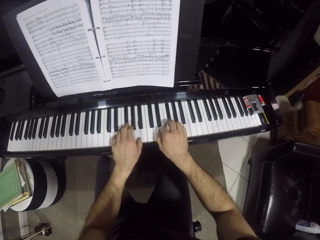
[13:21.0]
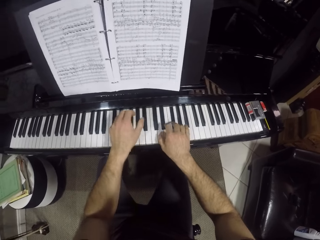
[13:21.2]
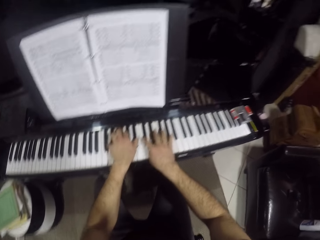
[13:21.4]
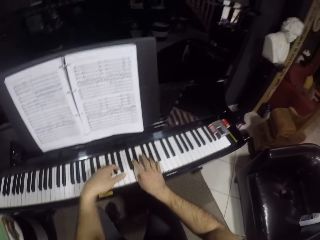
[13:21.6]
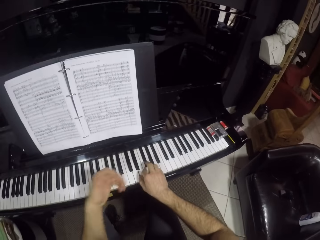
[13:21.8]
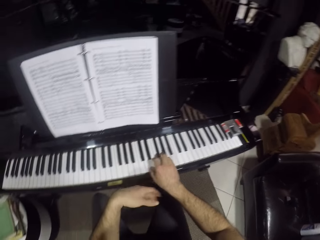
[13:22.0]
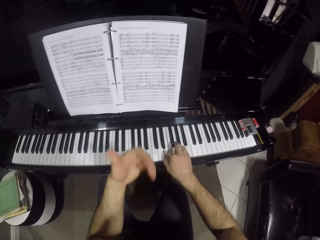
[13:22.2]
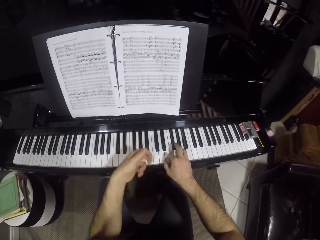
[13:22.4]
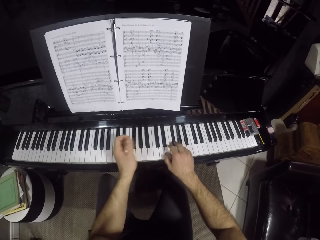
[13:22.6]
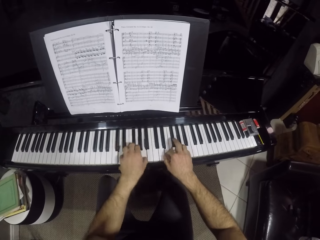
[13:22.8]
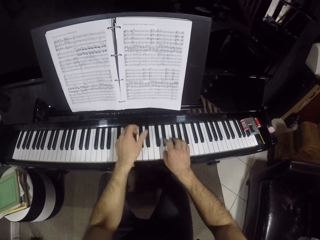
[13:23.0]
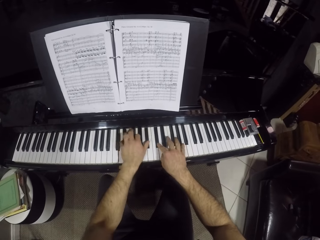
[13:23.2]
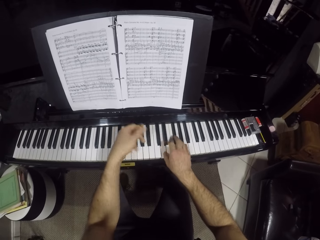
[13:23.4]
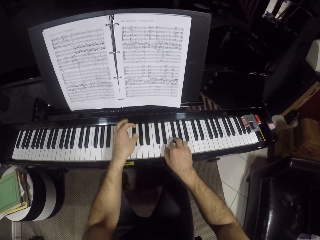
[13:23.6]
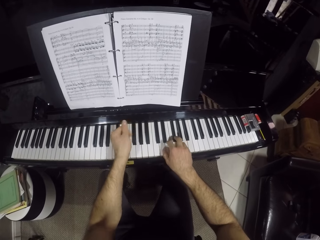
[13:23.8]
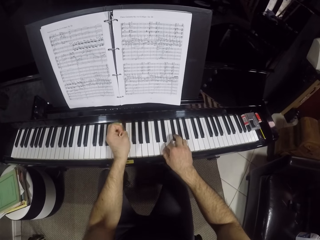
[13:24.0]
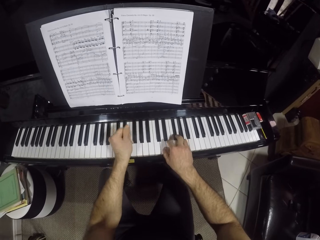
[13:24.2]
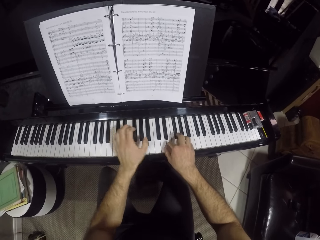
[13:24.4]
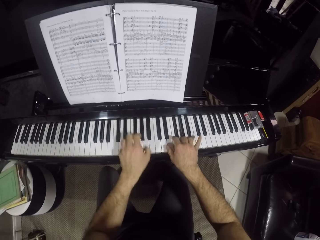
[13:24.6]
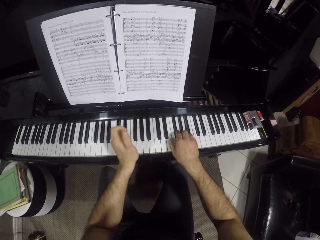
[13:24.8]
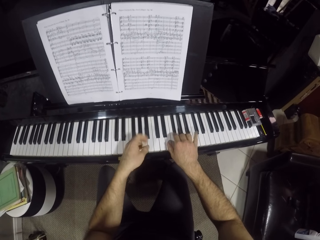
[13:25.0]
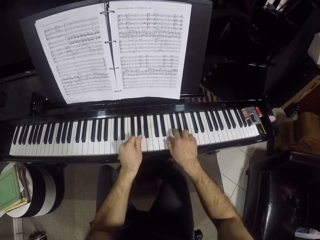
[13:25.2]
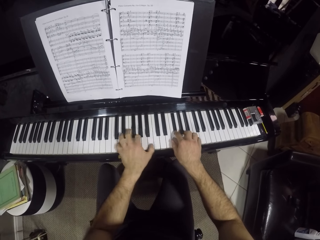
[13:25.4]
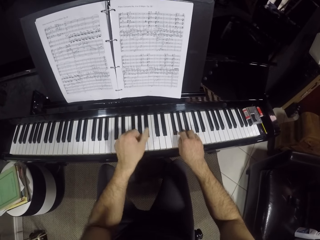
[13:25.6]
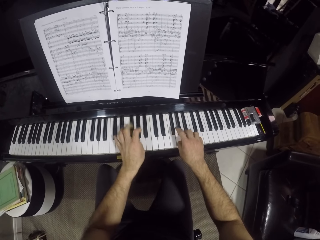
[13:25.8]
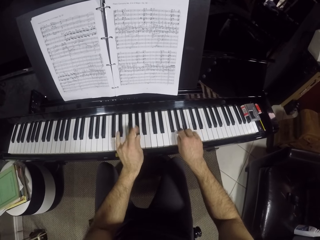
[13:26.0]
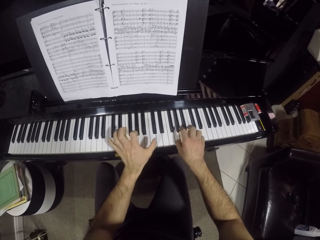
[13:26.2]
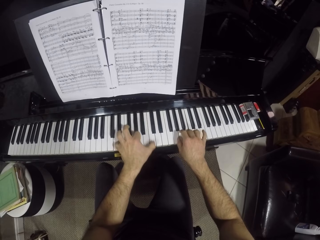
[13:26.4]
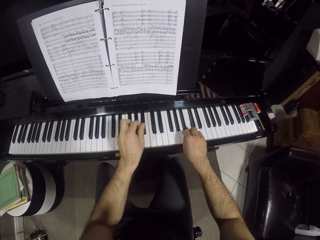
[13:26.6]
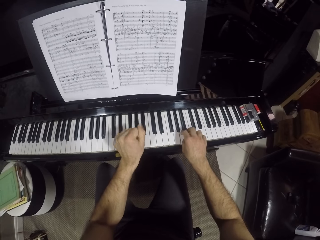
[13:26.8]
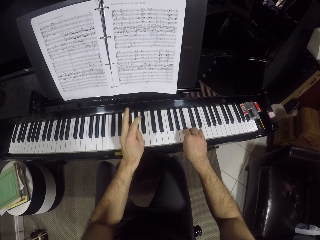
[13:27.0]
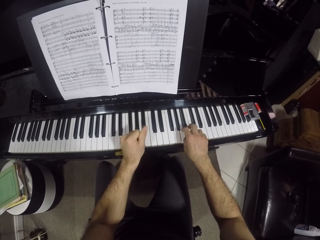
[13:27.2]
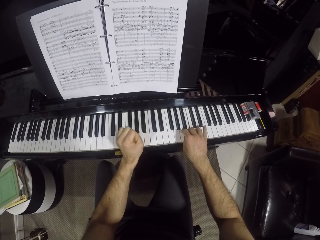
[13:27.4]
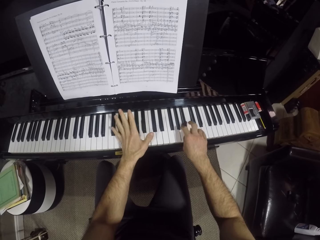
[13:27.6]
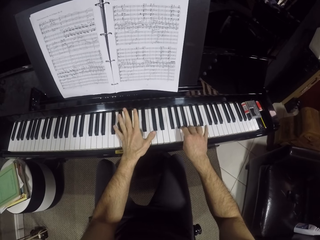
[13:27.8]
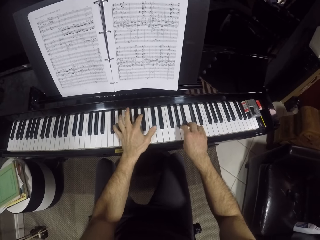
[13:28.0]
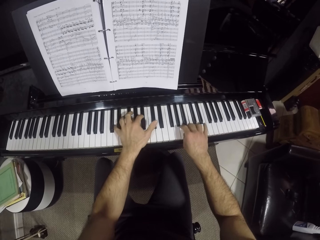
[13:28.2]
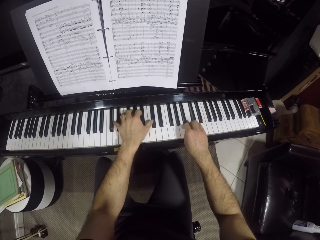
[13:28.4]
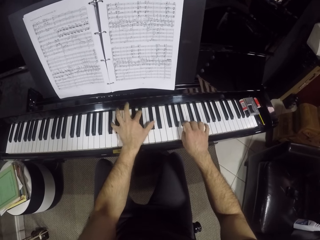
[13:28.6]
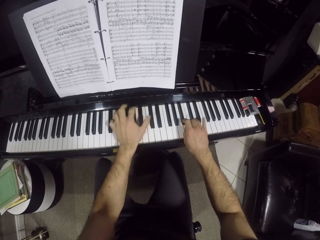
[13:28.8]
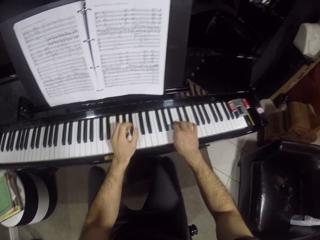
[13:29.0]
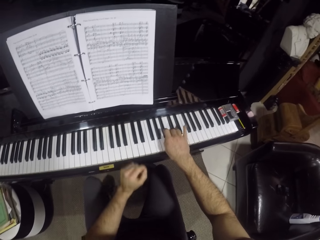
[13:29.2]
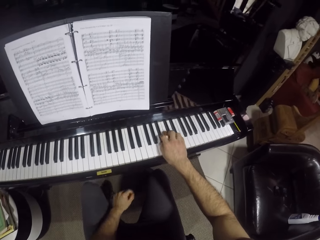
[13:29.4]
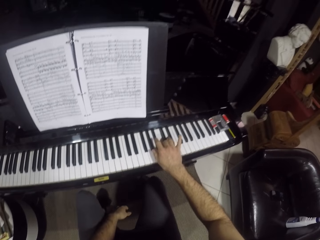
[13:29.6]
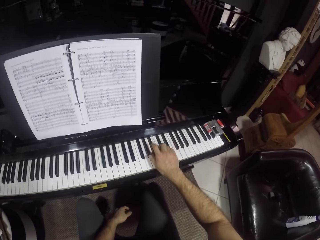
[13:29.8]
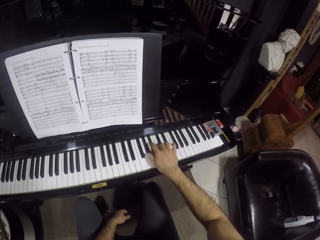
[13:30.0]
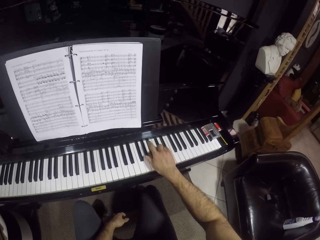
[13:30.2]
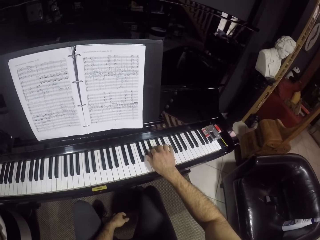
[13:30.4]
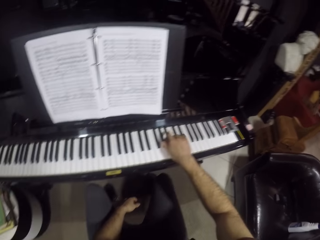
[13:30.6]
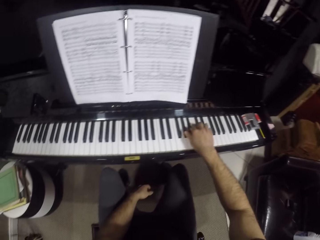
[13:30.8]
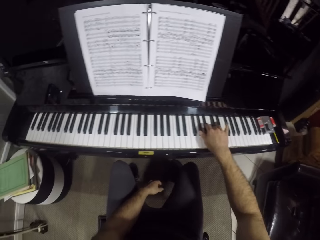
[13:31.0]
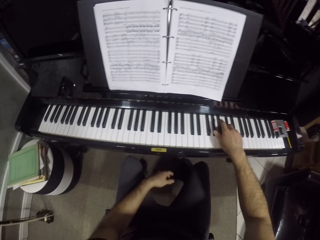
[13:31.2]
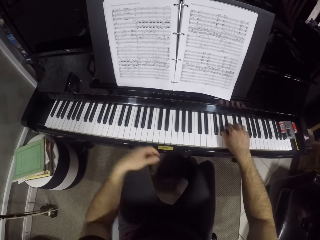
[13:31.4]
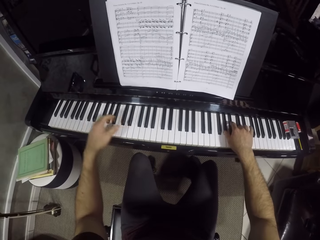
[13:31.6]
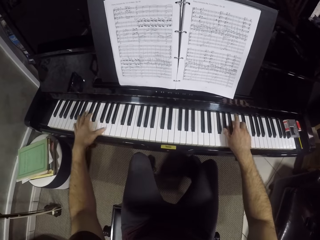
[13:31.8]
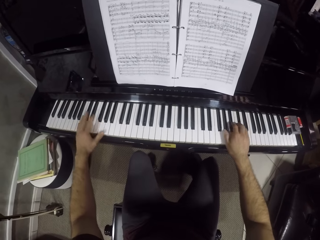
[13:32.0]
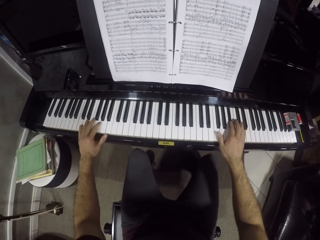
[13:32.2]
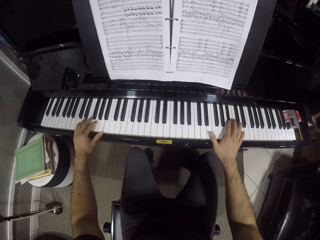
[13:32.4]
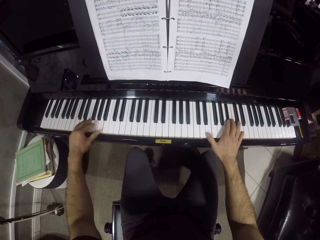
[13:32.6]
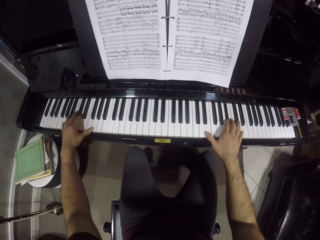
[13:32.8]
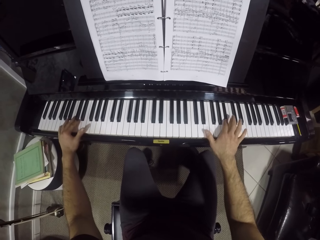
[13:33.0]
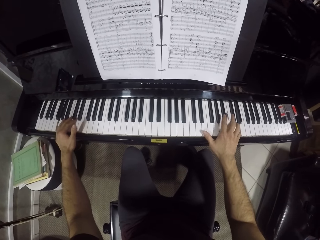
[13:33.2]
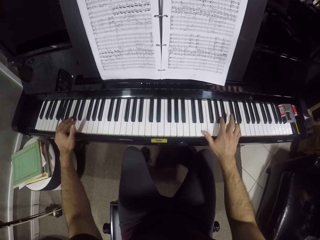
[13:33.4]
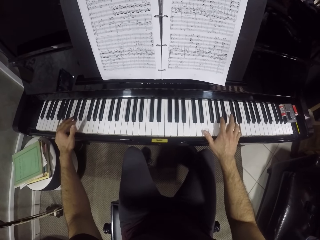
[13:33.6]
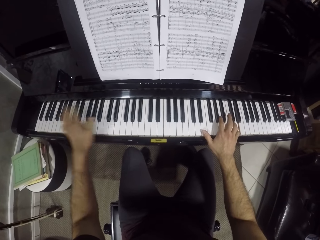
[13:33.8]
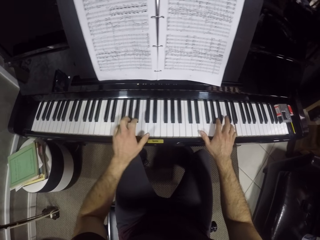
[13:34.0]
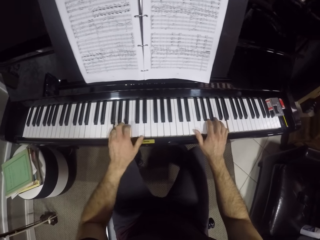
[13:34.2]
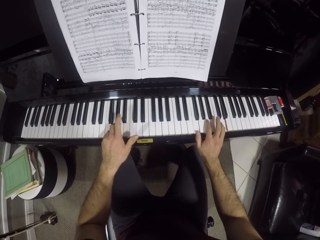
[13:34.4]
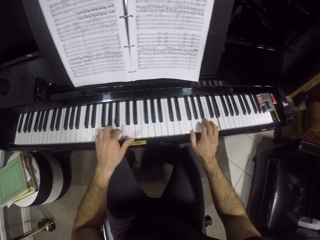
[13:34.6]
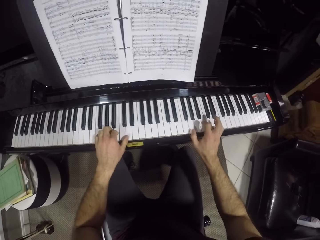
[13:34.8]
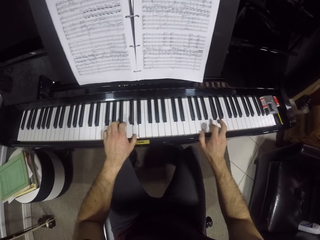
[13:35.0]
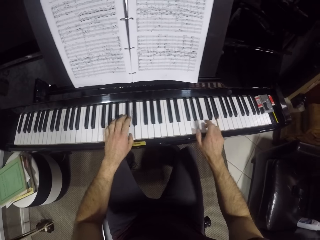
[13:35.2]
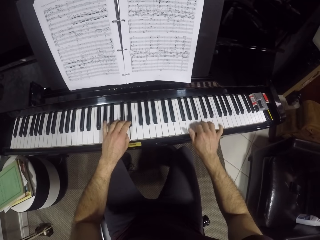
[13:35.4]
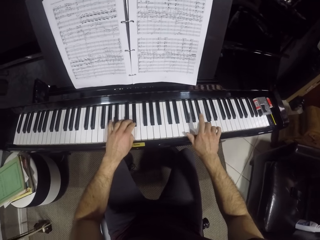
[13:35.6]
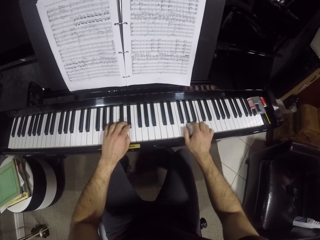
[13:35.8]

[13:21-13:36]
The camera wearer shakes the left hand. They shake the left fingers. They shake the left fingers again. They shake both fingers repeatedly. They press the key with the right hand. They press the key with the right hand again. They press the keys with both hands repeatedly.

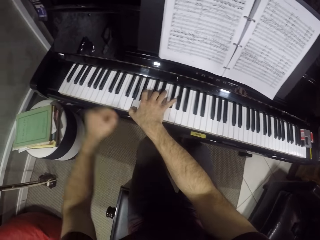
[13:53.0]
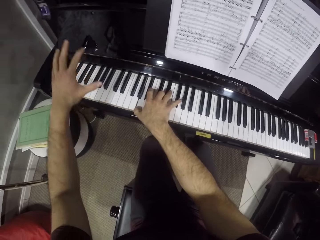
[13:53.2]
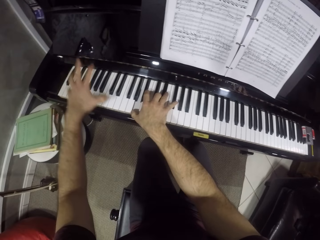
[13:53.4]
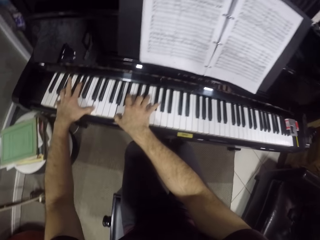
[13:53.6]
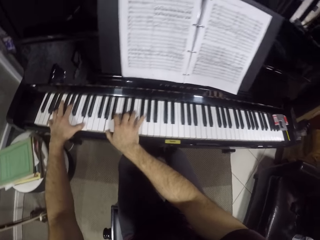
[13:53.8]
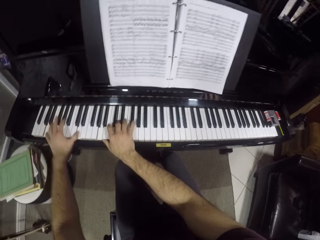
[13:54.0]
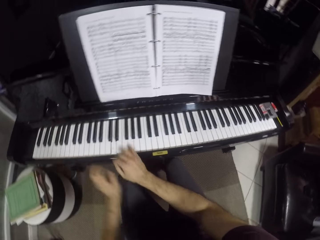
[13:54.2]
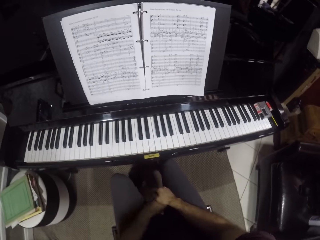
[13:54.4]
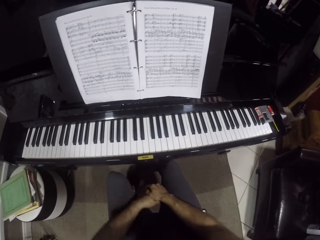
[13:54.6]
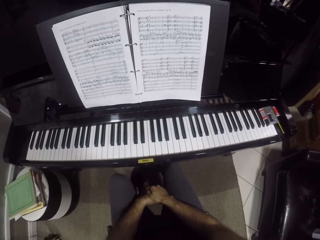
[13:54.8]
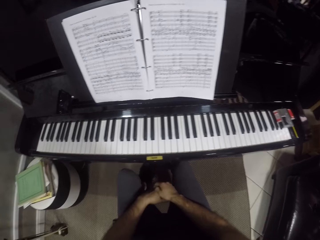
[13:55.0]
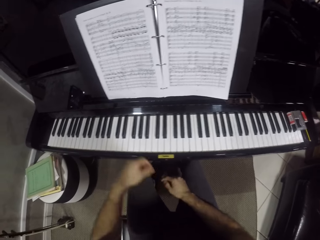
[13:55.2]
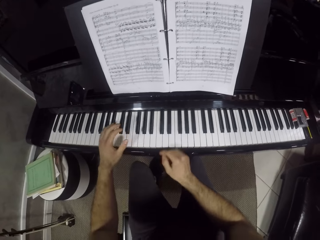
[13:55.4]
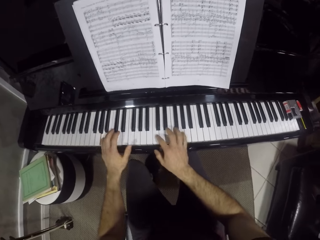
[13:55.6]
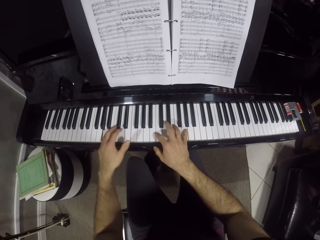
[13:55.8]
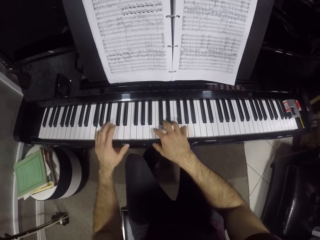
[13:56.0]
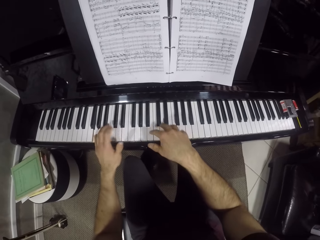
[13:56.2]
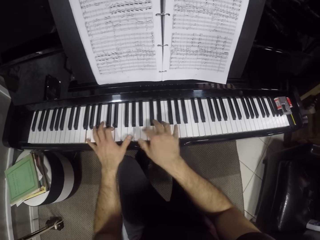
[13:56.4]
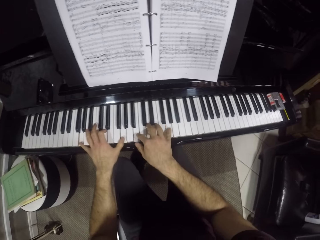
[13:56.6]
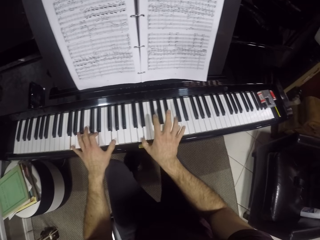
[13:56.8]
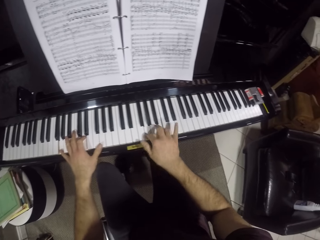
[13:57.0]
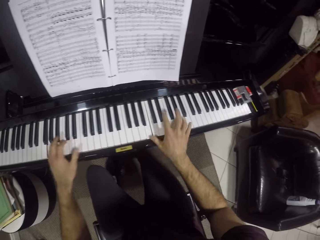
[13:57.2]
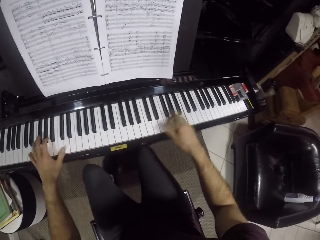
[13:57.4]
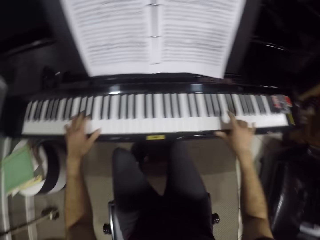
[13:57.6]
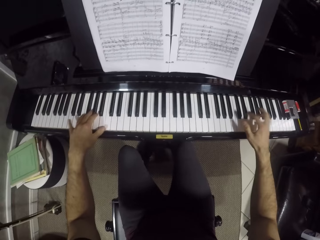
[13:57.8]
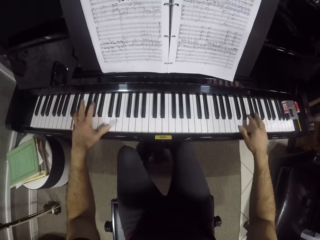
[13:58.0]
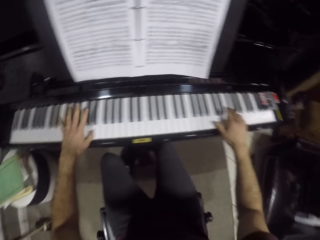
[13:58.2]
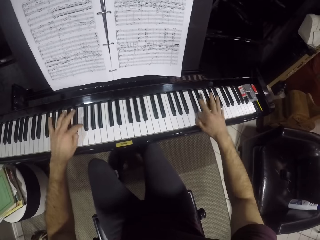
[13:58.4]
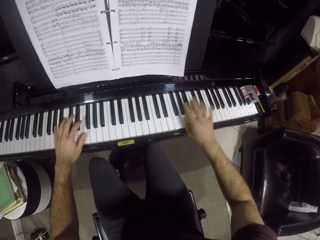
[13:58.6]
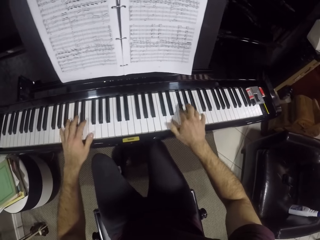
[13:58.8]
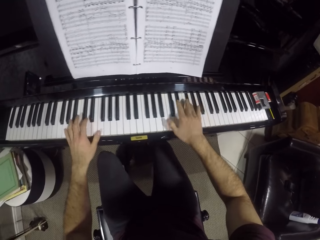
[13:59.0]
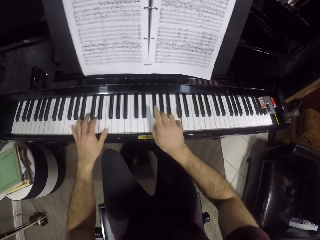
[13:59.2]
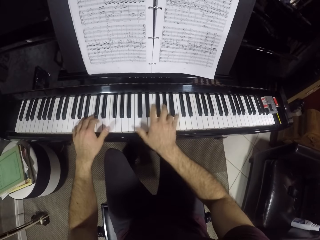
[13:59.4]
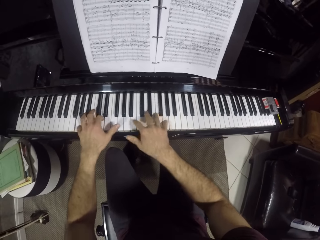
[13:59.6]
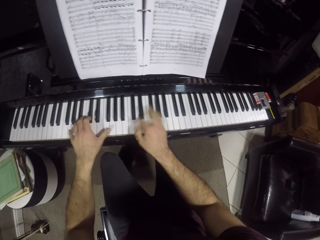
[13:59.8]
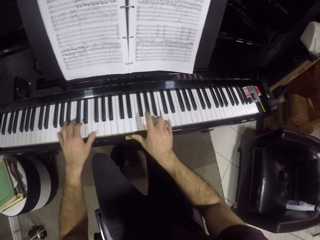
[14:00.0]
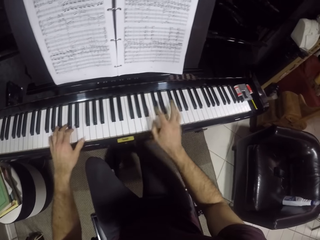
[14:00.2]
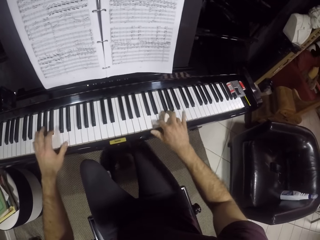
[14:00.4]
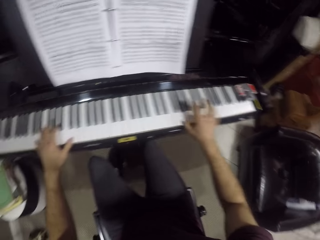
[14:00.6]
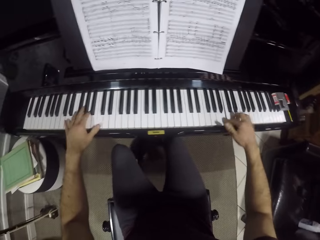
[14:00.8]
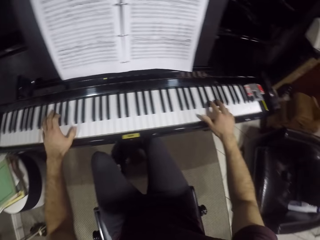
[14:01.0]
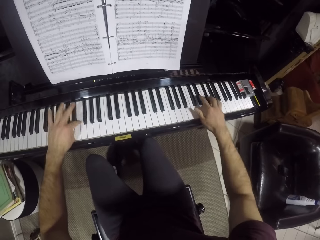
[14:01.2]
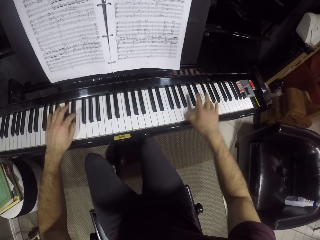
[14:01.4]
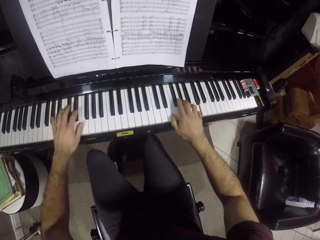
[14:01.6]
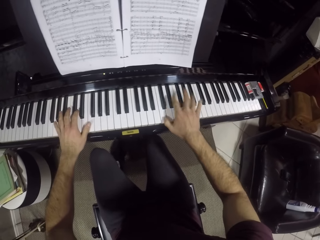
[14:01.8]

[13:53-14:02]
The camera wearer plays the piano with both hands. He removes his hands from the piano keyboard. He plays the piano with both hands.
